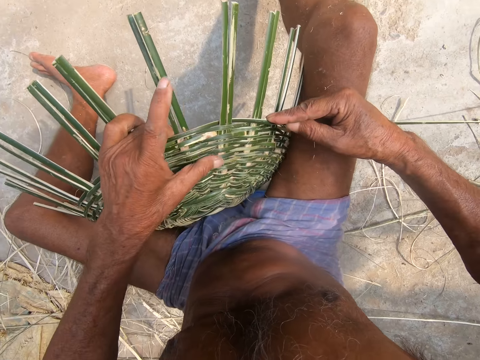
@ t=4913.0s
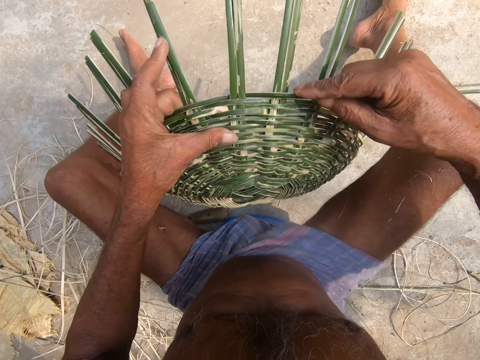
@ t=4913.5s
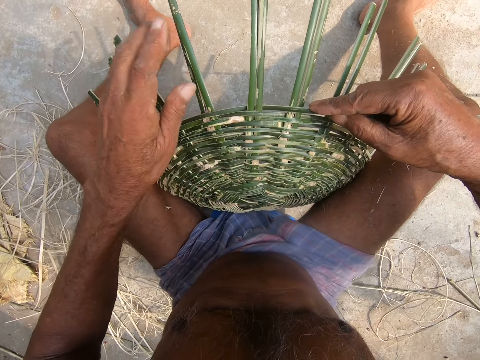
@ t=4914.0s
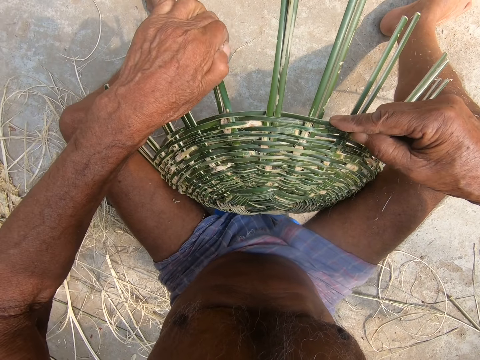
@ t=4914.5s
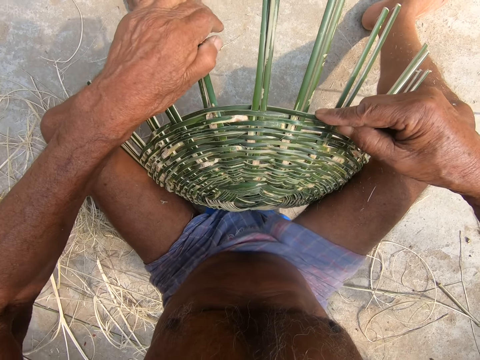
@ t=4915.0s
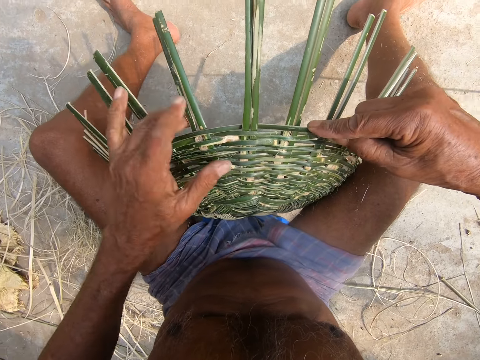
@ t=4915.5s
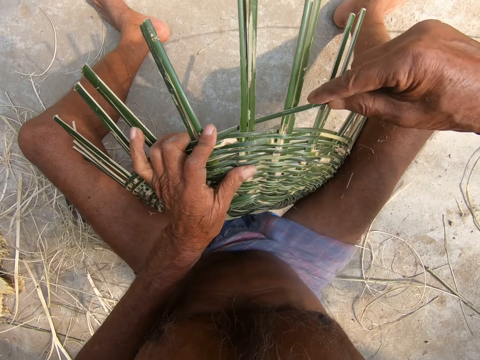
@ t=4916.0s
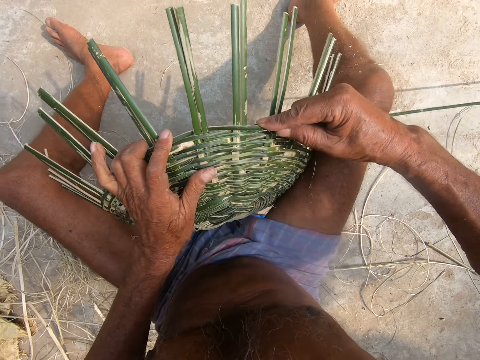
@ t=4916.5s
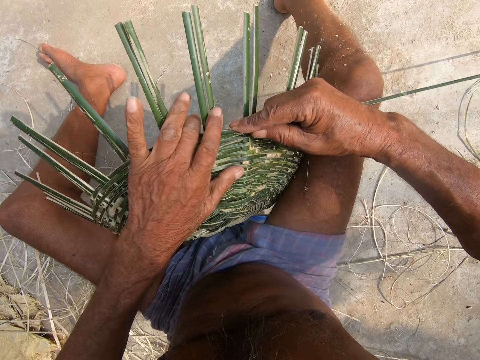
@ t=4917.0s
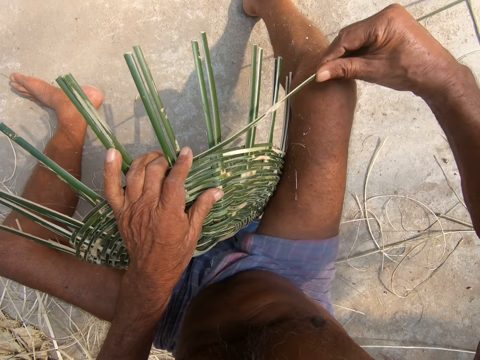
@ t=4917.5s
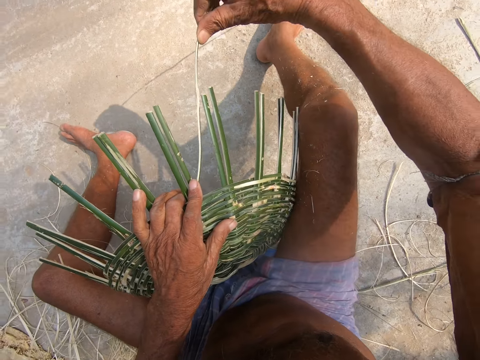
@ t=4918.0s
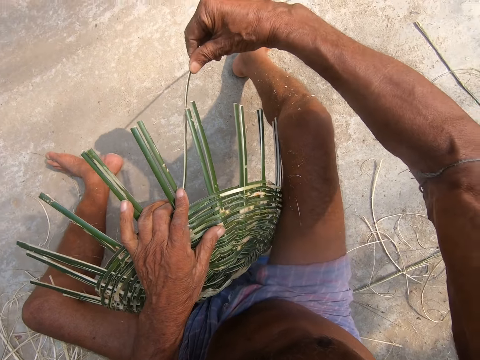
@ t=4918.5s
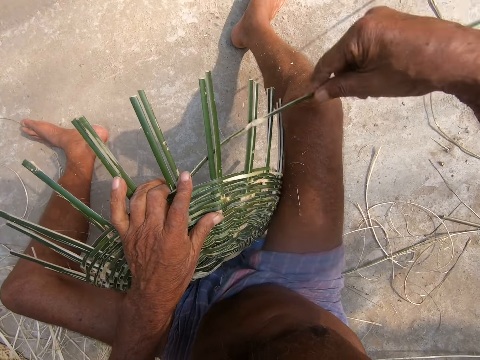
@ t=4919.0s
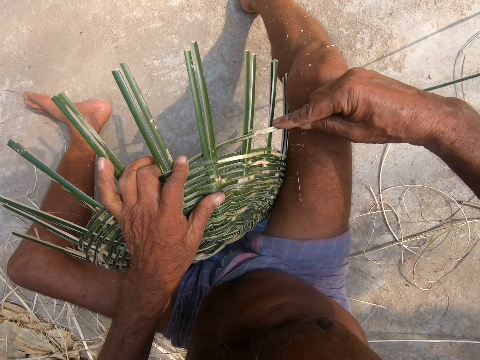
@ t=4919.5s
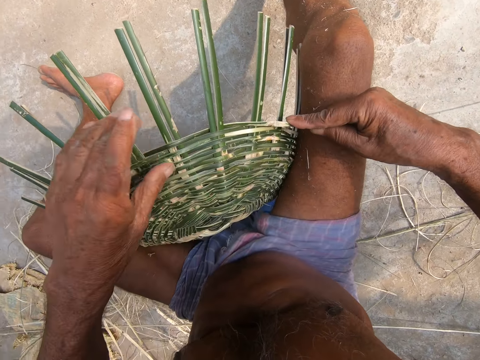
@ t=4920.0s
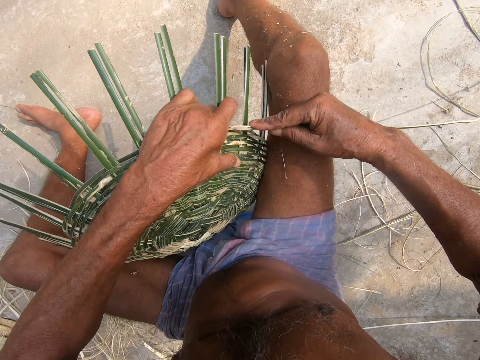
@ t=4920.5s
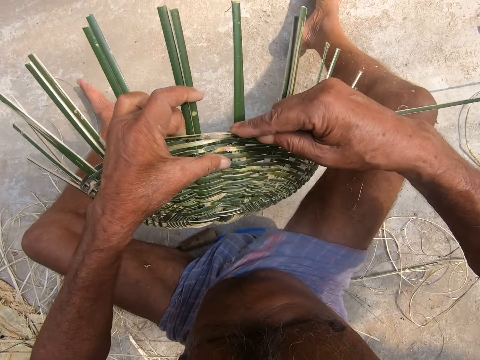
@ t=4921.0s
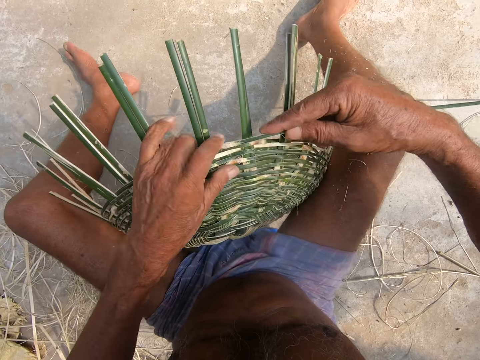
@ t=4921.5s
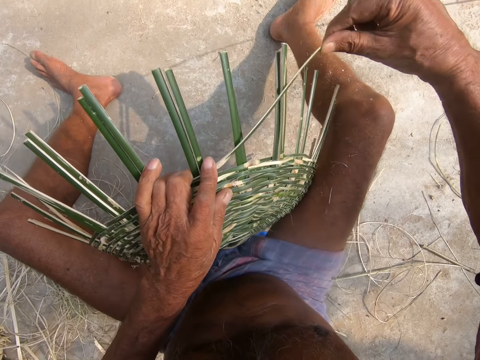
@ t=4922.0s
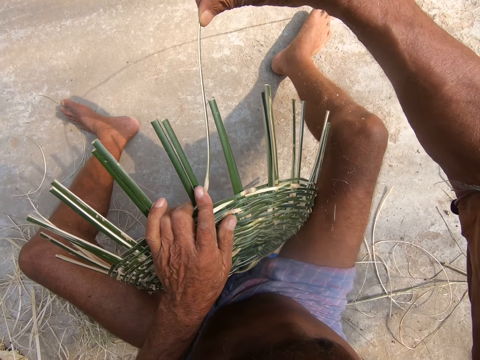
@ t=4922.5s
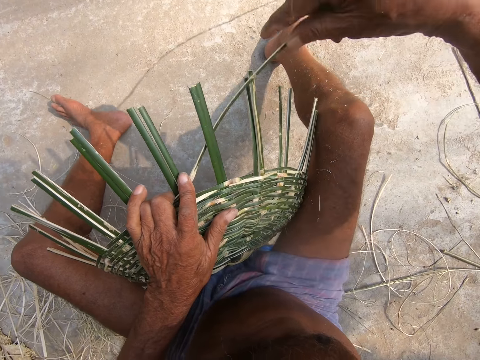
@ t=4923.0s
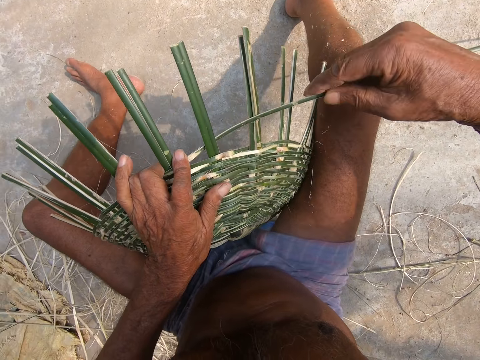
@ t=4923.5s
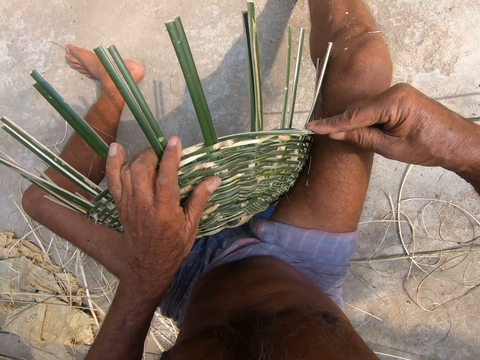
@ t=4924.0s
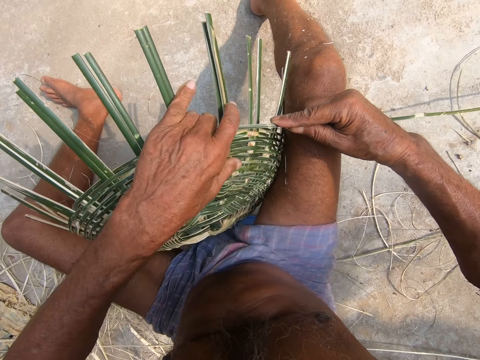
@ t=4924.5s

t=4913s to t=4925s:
The camera wearer turns the basket. He adjusts the bamboo strokes on the basket with his left hand. He bends the bamboo strips. He weaves the basket with the bamboo stroke using both hands. He turns the basket. He weaves the basket.

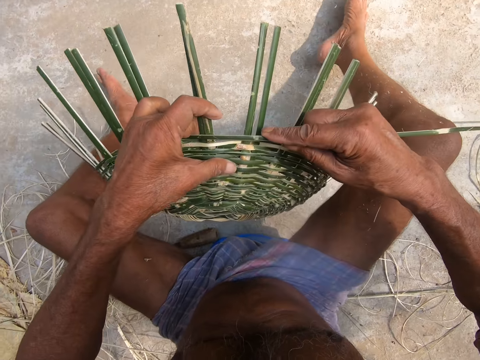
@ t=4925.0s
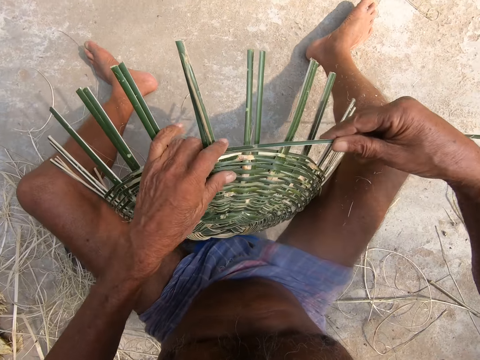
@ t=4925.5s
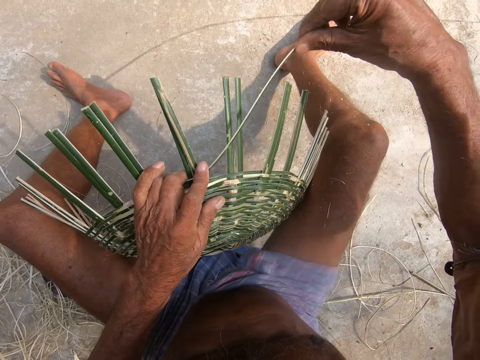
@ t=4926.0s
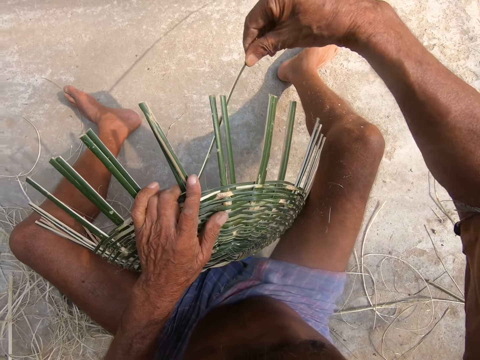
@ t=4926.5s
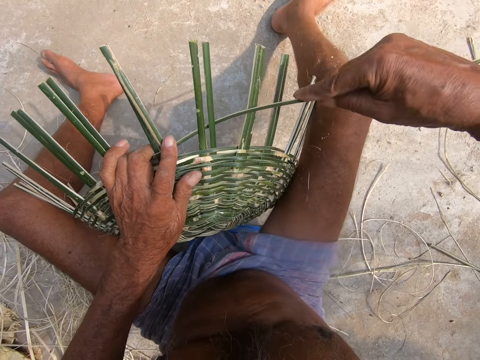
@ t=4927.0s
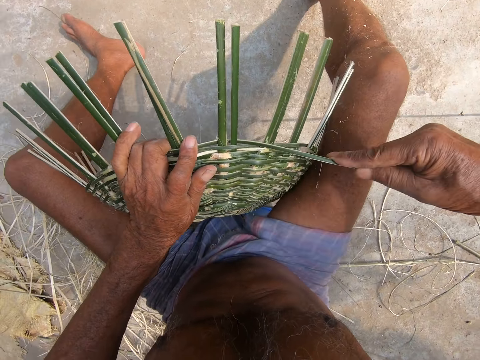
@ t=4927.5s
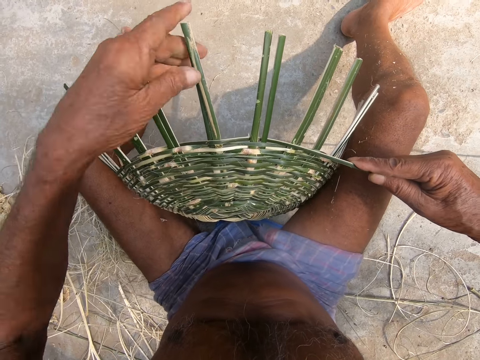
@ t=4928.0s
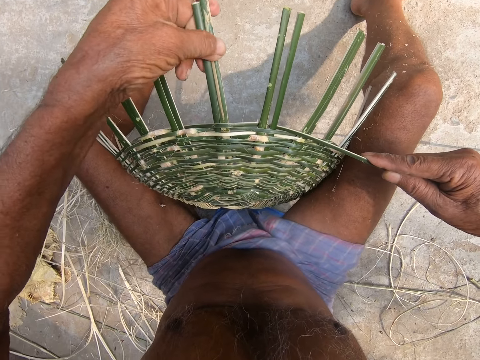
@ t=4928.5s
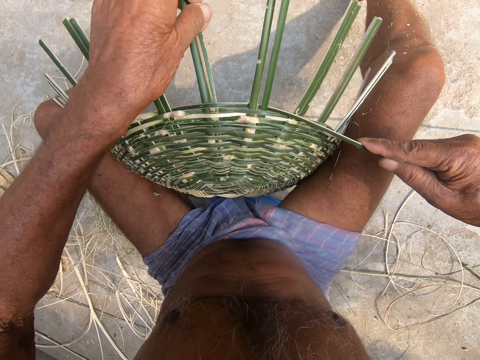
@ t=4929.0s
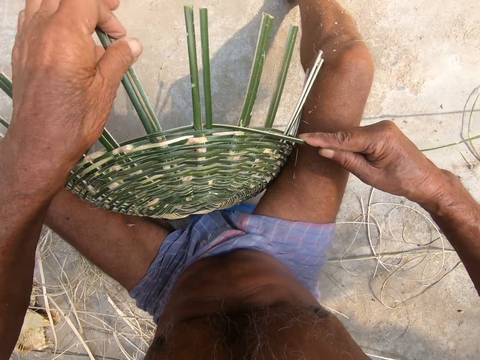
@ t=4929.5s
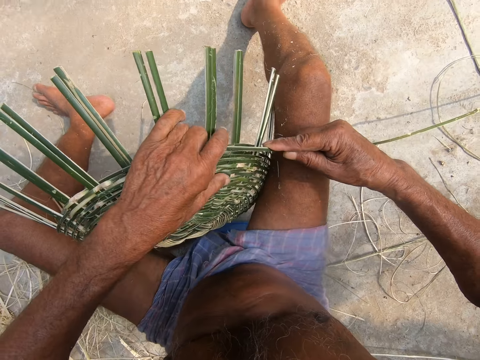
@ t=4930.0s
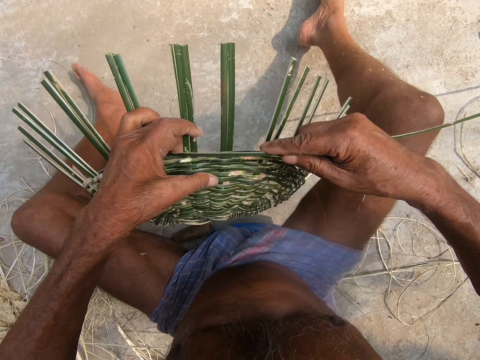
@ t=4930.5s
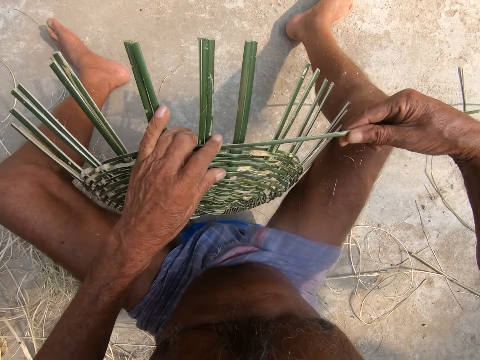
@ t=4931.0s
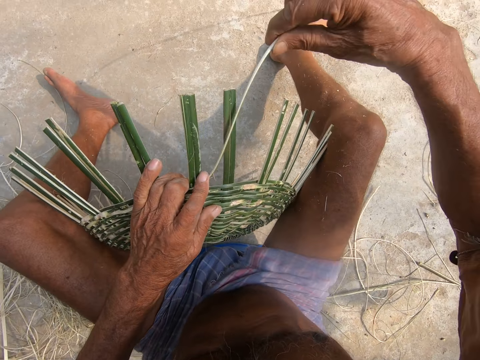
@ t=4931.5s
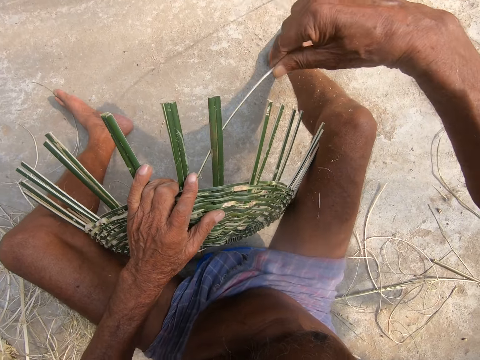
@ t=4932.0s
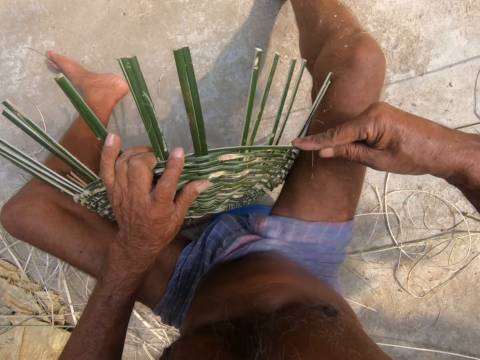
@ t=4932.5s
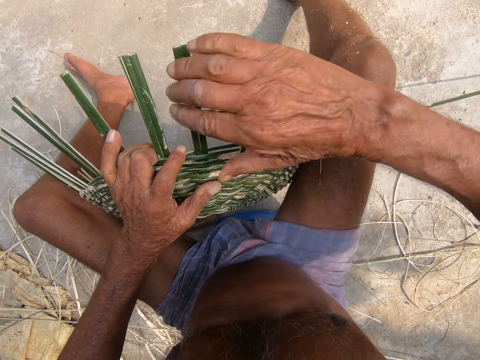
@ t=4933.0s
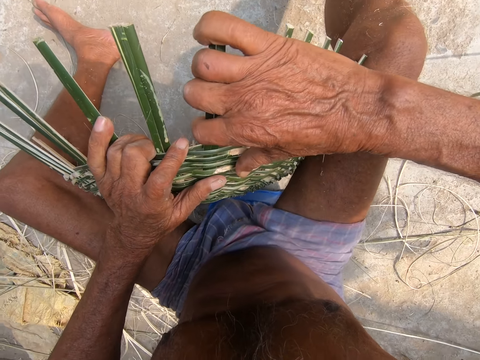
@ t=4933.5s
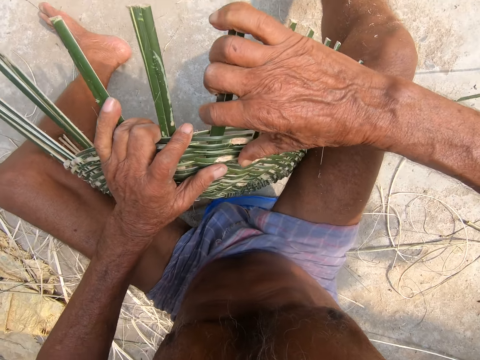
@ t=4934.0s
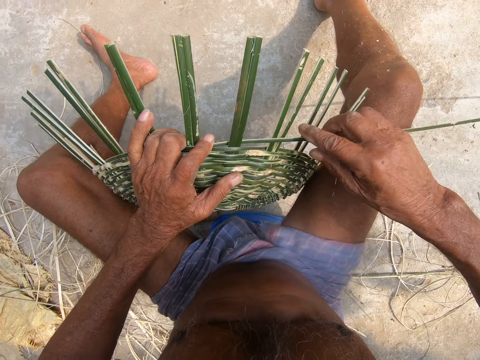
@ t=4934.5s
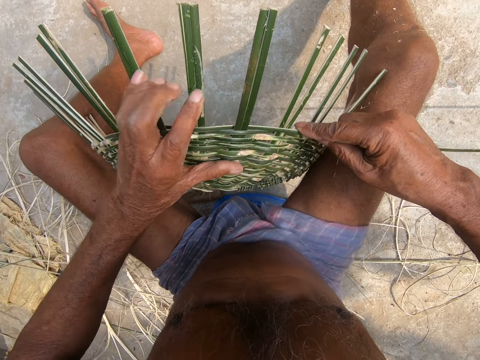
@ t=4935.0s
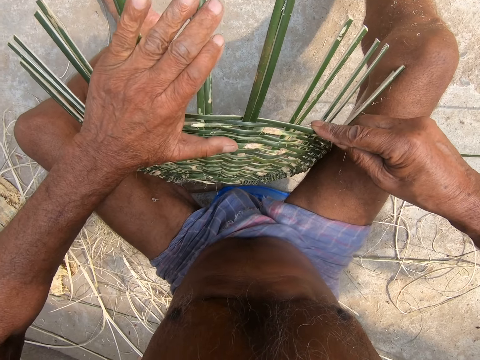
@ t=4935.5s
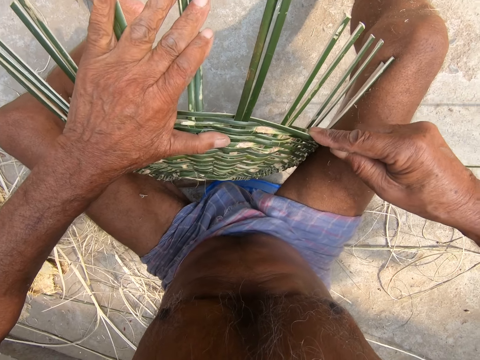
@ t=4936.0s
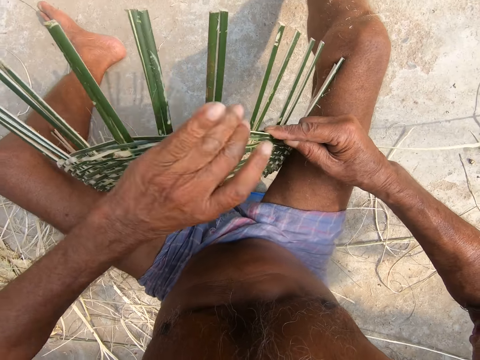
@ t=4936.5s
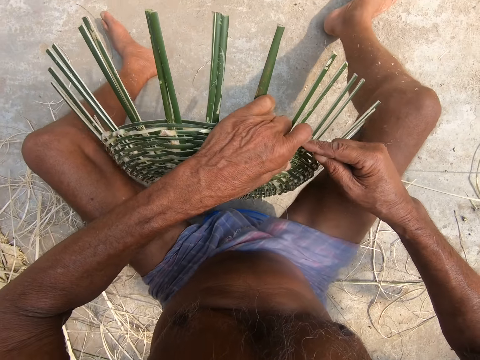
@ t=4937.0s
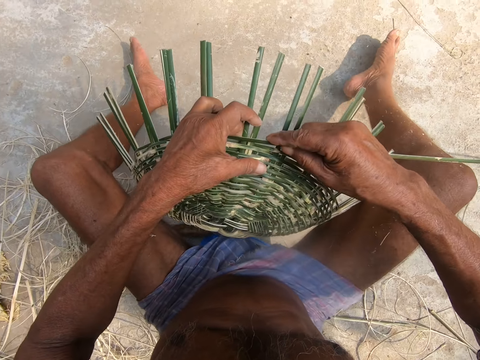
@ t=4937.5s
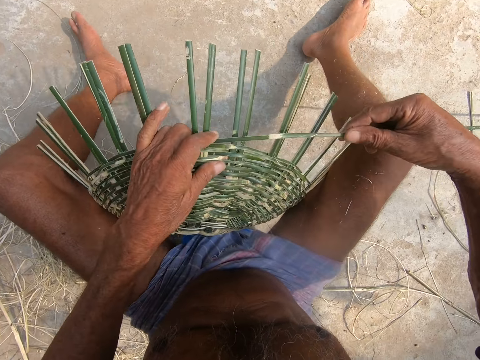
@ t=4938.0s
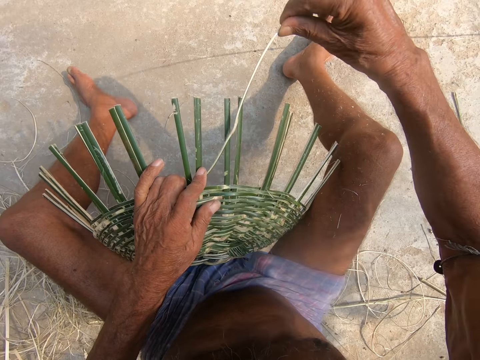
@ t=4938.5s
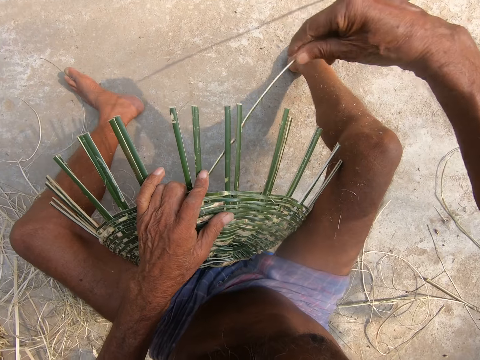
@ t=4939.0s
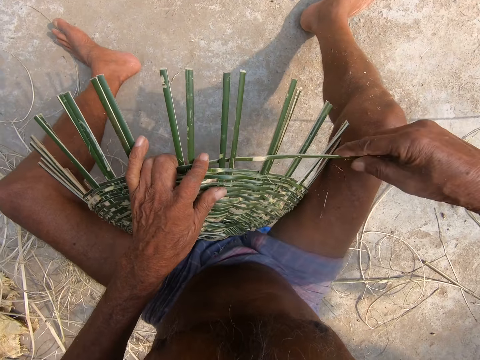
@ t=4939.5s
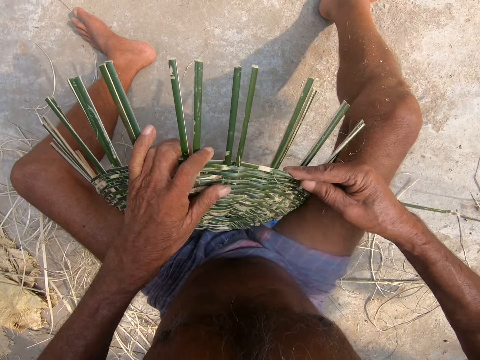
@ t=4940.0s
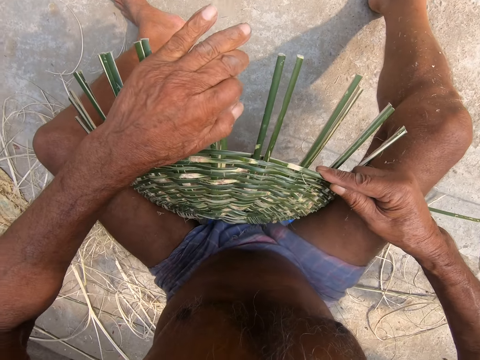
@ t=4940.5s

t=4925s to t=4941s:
The camera wearer turns the basket and weaves the basket. He adjusts the bamboo strokes on the basket with his left hand. He bends the bamboo strips. He weaves the basket with the bamboo stroke using both hands. He bends the bamboo strips. He adjusts the bamboo strokes on the basket with his right hand. He adjusts the bamboo strokes on the basket with his left hand. He weaves the basket with the bamboo stroke using both hands. He turns the basket. He adjusts the bamboo strokes on the basket with his left hand.
